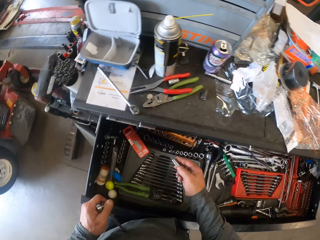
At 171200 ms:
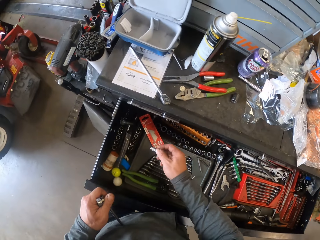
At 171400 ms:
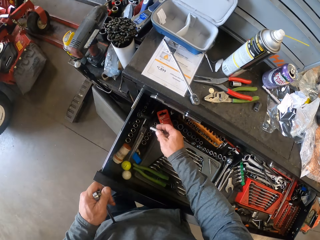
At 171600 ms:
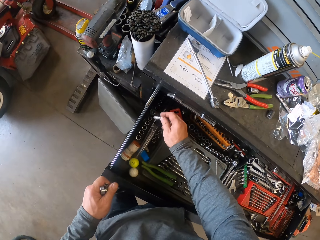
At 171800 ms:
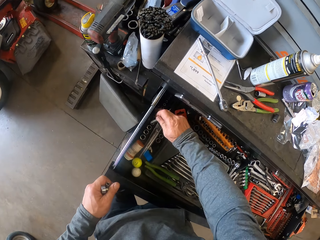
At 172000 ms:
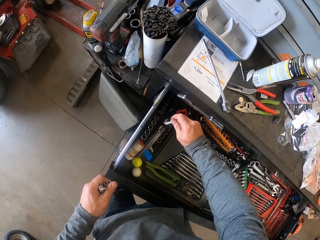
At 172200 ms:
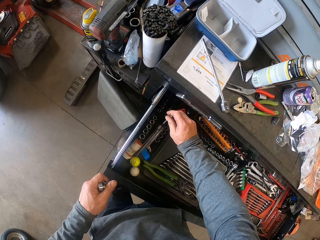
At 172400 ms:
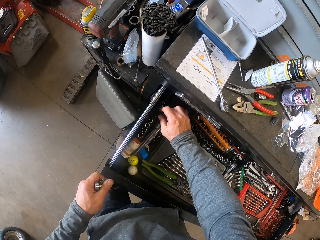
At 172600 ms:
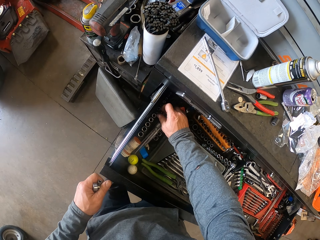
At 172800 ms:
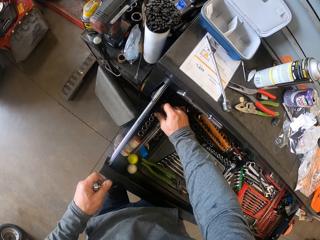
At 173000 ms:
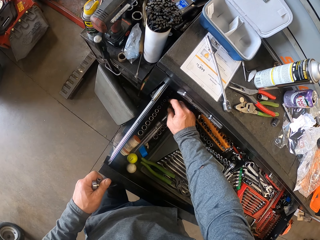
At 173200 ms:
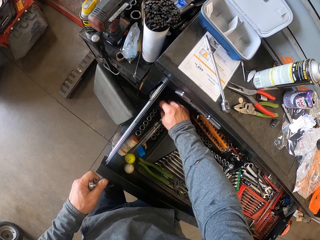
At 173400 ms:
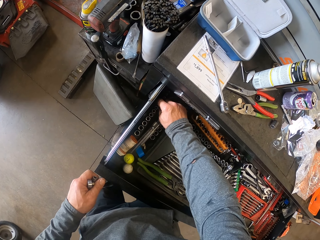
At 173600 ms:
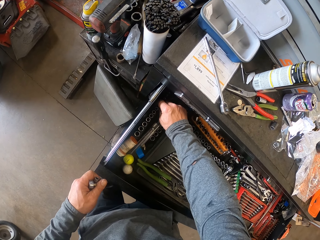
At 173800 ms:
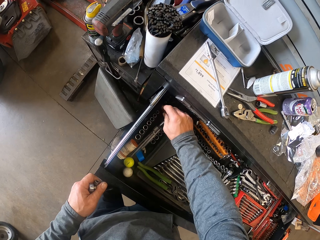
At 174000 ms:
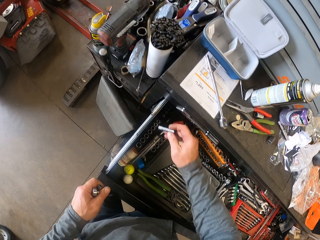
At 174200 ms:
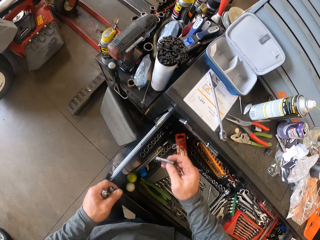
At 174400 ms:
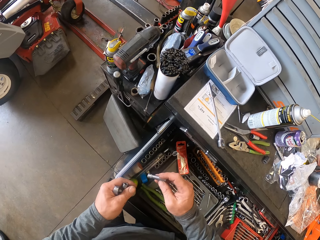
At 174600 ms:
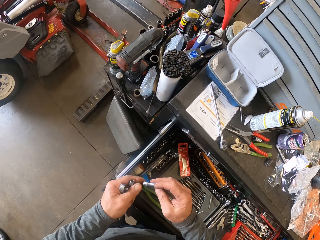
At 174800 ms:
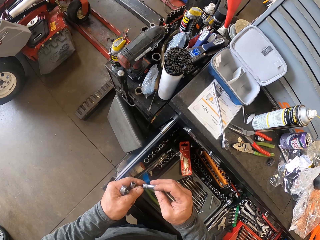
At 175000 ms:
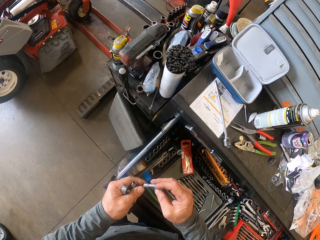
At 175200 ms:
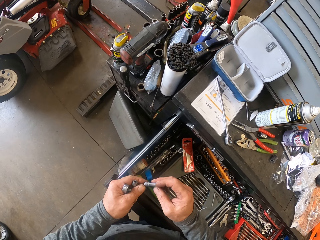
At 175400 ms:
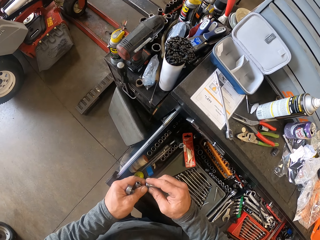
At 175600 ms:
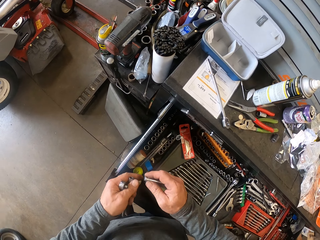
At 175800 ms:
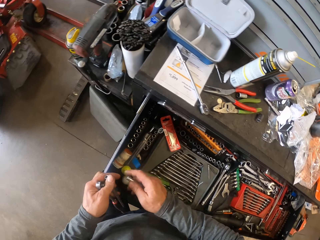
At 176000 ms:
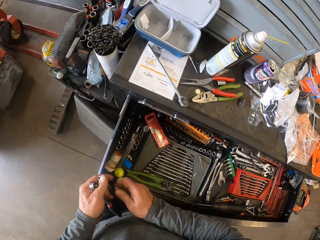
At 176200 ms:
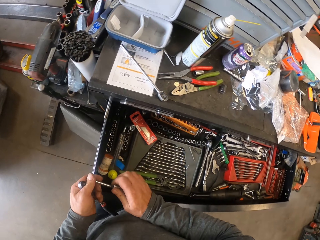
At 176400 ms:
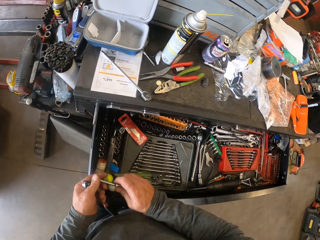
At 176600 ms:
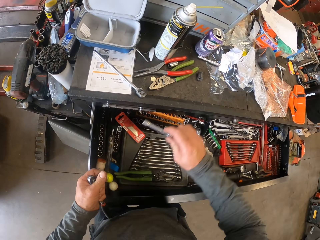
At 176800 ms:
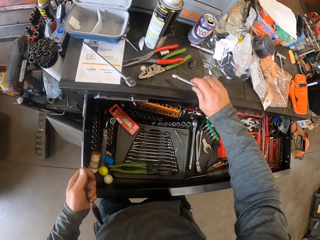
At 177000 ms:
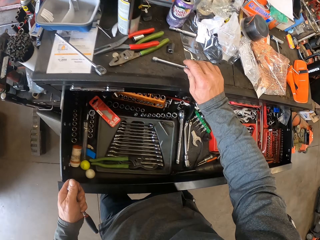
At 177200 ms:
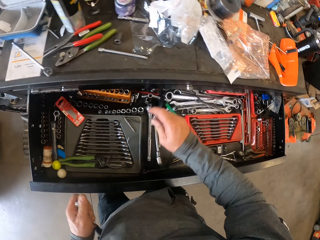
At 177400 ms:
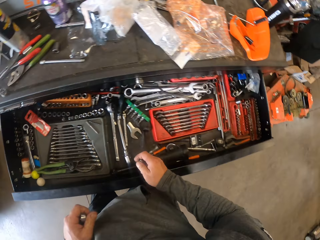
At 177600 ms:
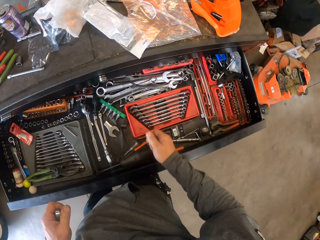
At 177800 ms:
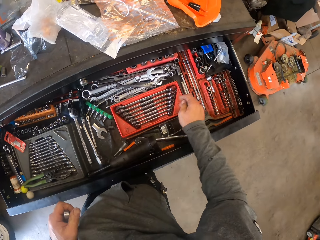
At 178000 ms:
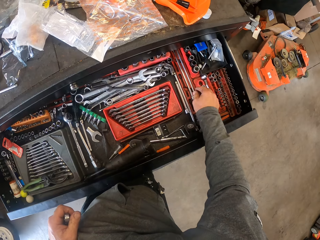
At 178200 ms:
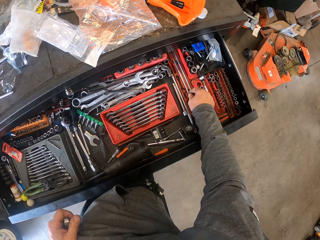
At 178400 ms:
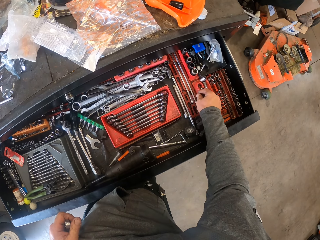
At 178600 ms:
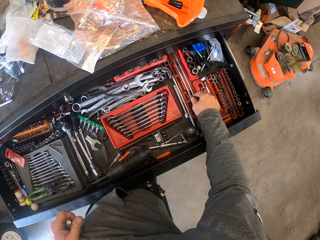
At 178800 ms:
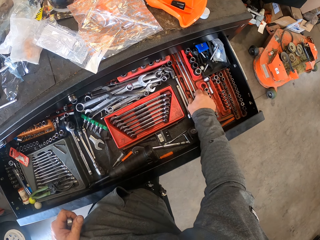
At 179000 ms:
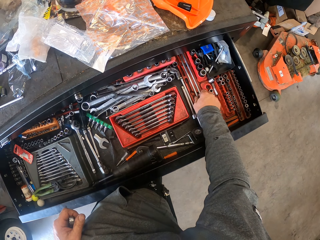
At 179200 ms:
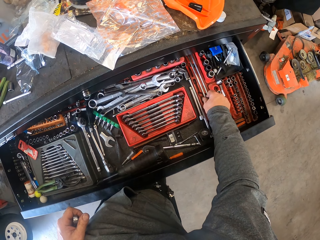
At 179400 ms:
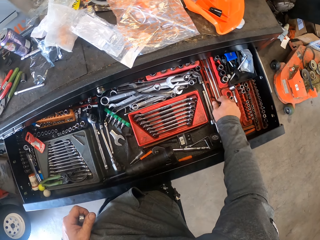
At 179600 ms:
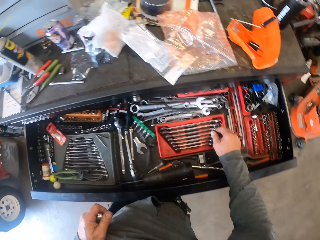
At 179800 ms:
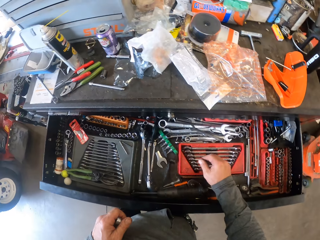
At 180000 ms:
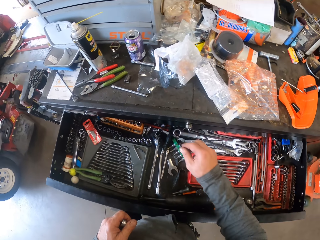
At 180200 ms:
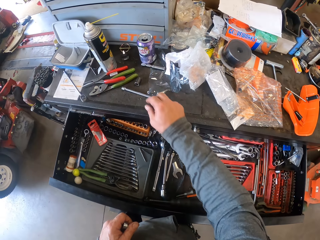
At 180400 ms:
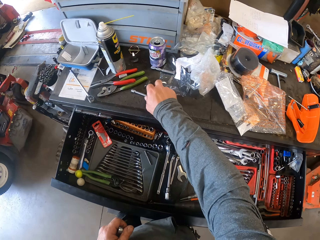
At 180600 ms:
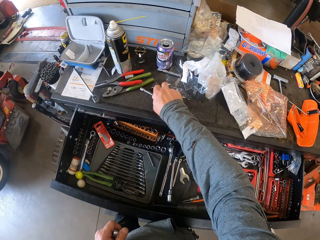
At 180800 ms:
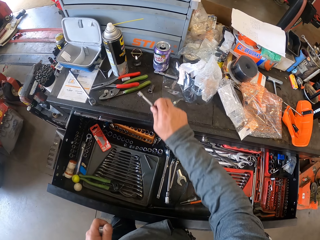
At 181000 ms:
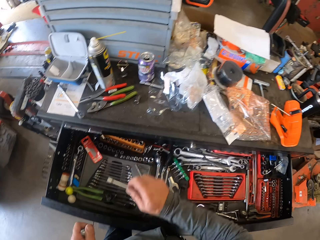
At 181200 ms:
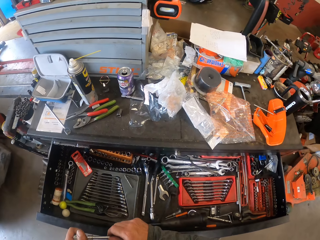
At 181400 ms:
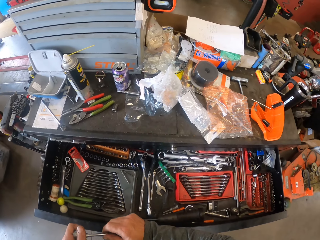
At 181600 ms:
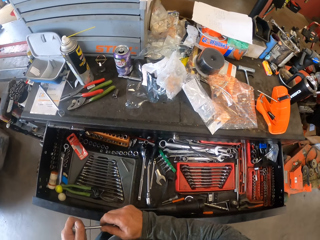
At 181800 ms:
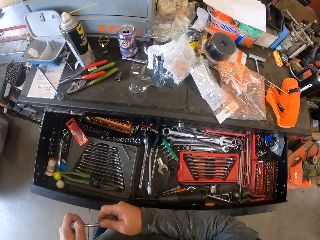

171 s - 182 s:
The camera wearer puts the socket into the drawer. They move a hand in the drawer. They pick up another socket from the drawer. They hold something with their right hand. They hold something with both hands. They stare around. They move their fingers. They move their fingers again. They put the extension bar on the table. They move their hands on the drawer. They turn around. They stretch a hand to pick something. They pick up the extension bar from the table and attach the extension bar to the ratchet.

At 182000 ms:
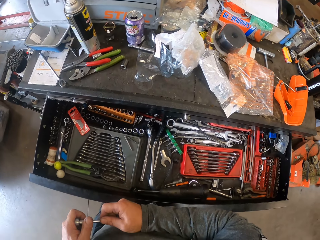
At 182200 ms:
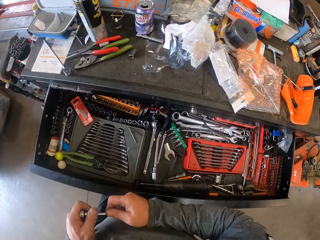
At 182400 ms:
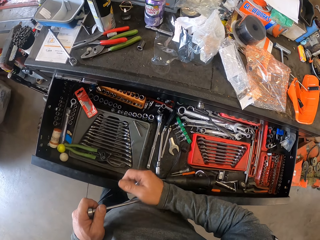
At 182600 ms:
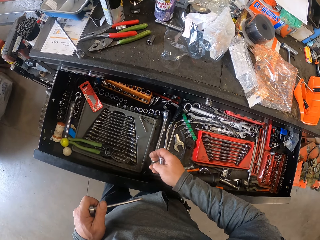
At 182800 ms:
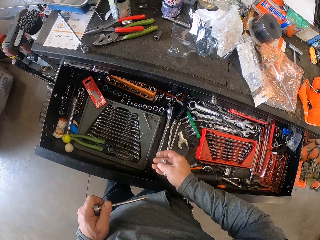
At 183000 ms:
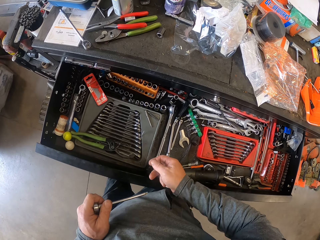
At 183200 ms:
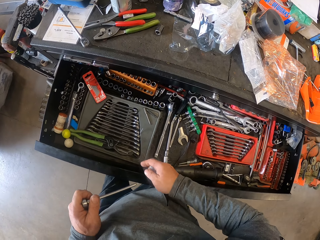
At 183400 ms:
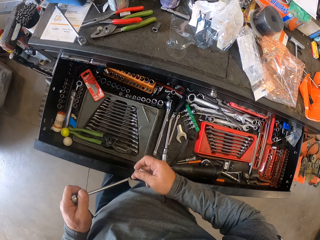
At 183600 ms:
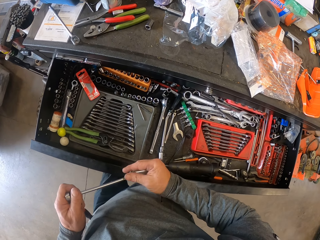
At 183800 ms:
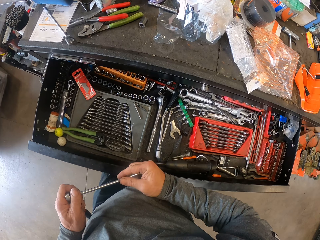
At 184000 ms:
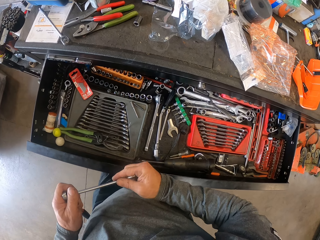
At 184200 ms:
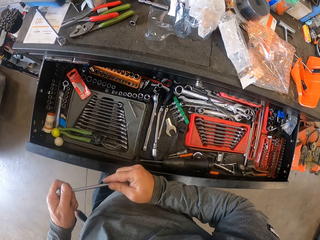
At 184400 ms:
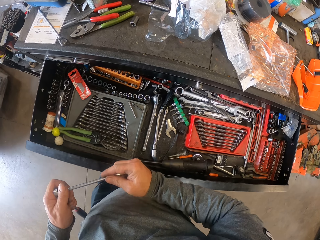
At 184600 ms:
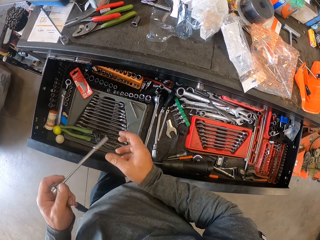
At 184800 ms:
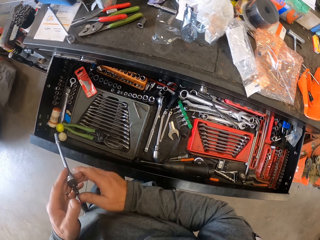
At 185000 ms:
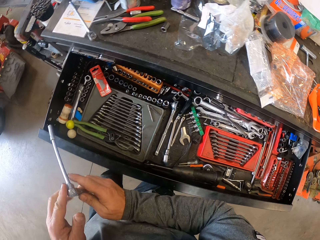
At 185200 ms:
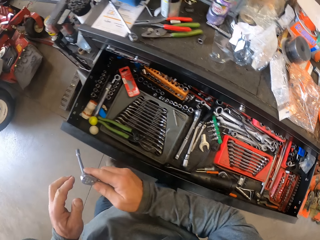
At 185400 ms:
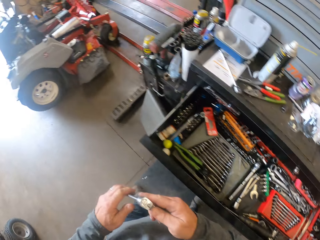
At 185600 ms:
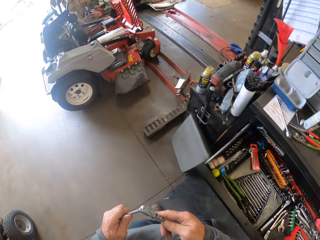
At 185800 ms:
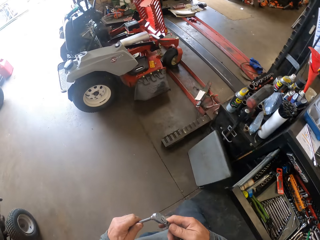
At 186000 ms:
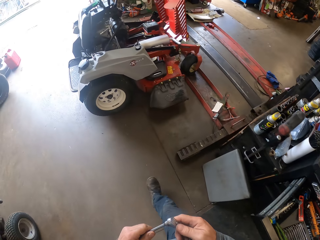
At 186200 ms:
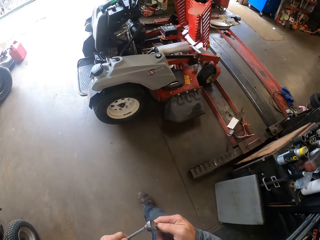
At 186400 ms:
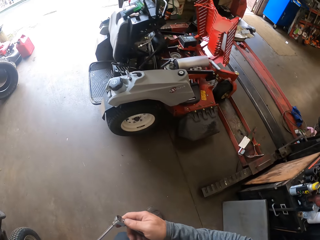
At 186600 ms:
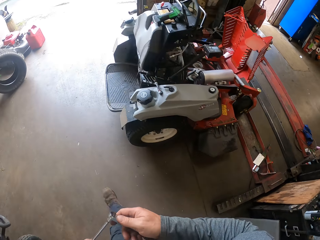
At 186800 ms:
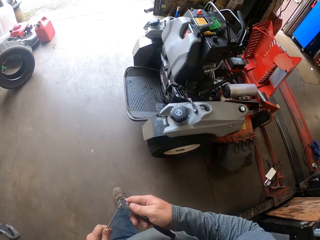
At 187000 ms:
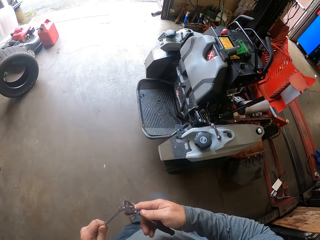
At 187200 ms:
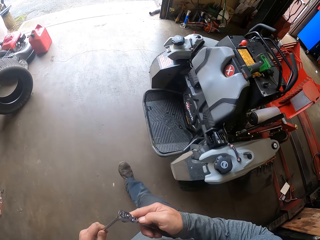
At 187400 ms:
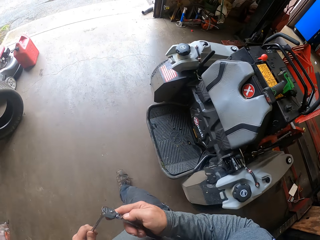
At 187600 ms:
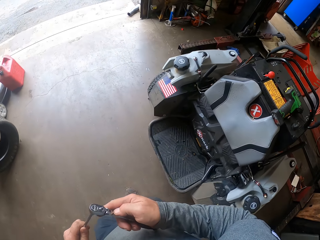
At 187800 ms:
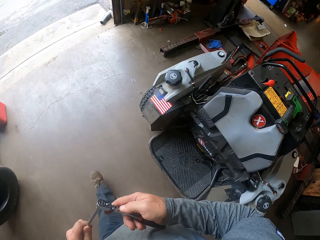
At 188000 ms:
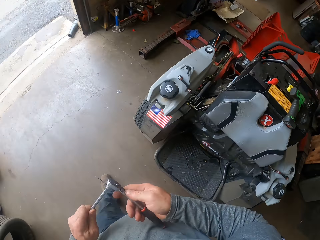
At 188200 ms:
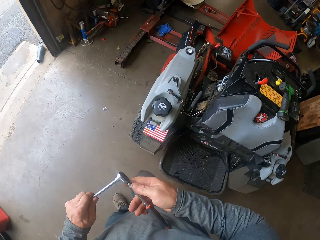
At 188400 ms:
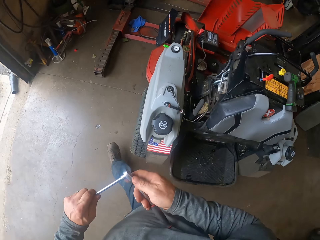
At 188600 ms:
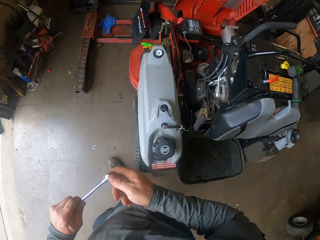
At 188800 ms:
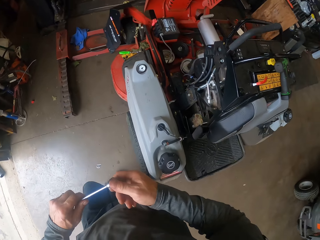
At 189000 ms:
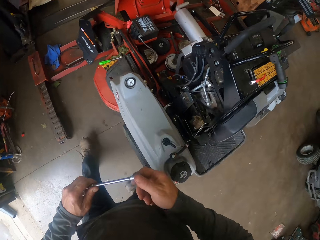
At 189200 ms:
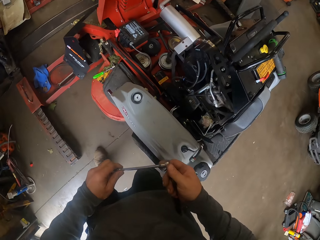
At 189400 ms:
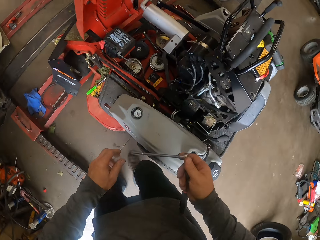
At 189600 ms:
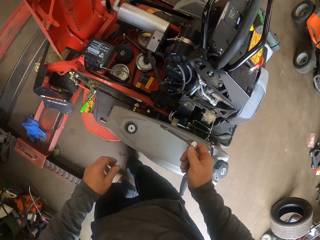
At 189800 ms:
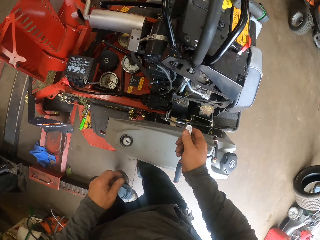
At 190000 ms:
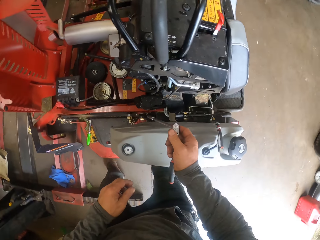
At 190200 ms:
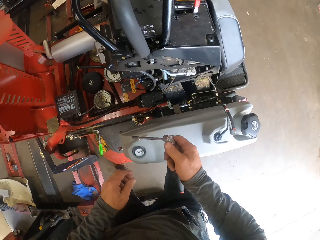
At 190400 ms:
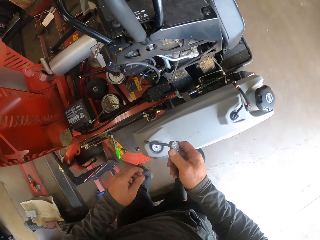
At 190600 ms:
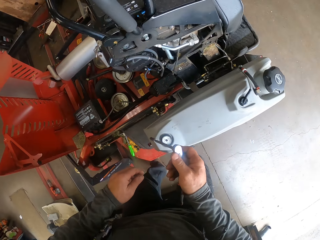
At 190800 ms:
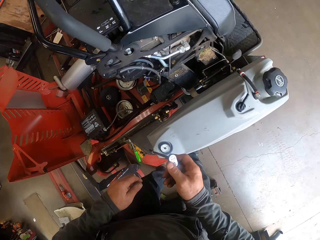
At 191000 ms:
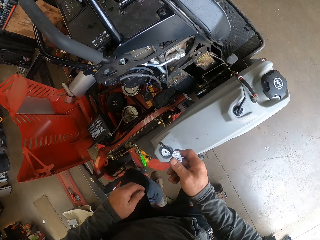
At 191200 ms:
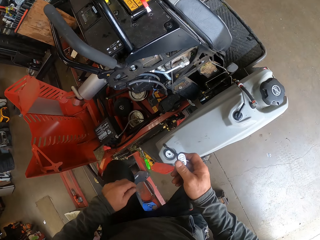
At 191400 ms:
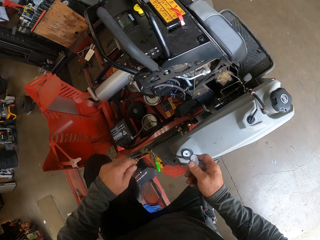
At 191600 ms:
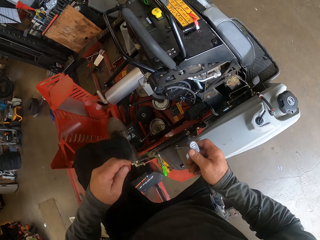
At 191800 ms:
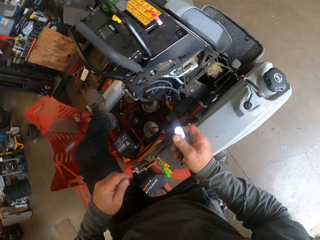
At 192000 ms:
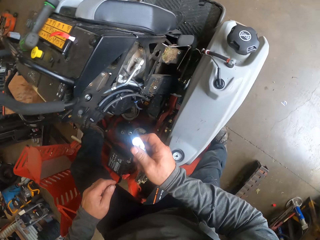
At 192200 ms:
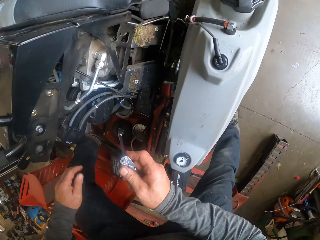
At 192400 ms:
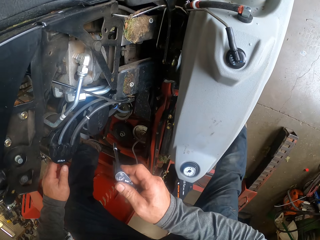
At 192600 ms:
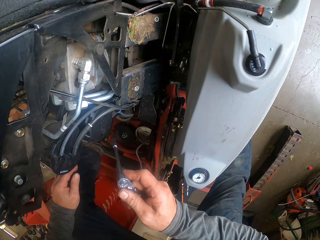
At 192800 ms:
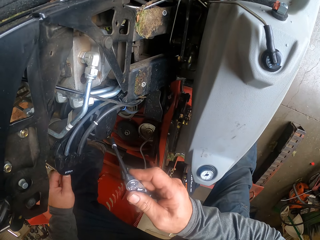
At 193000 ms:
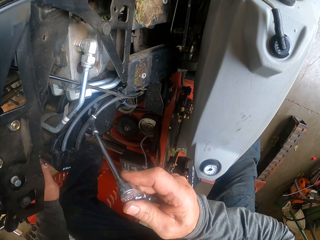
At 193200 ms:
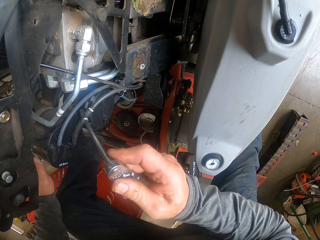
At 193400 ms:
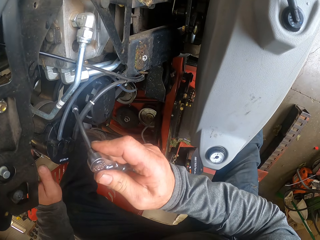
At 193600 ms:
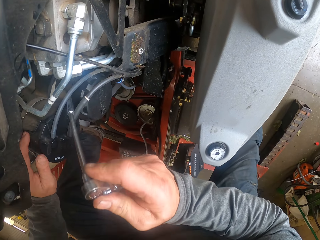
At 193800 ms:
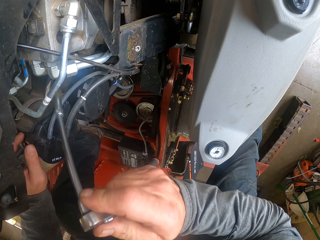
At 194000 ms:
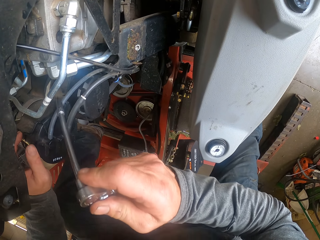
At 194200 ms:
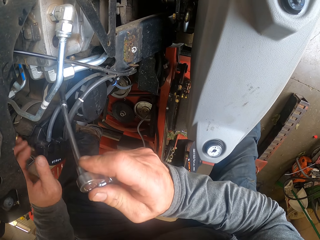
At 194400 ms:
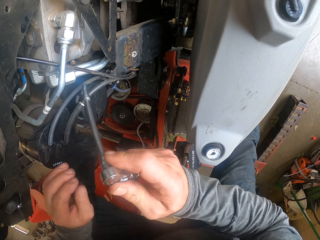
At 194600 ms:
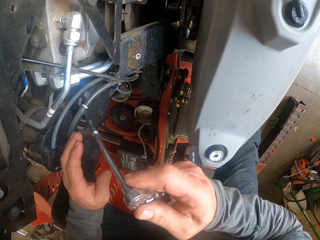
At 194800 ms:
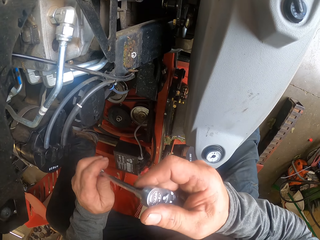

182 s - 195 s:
The camera wearer holds something with both hands. He moves his right hand from something. He attaches the socket to the extension bar. He moves his hand. He moves his hand from something. He holds something with his left hand. He holds the attached socket wrench with his right hand. He moves his left hand from something. He holds something with his left hand. He walks to the lawn tractor or car, holding something. He moves his left hand from something. He places something on the car. He places his left leg on the tractor. He moves something on the car.
